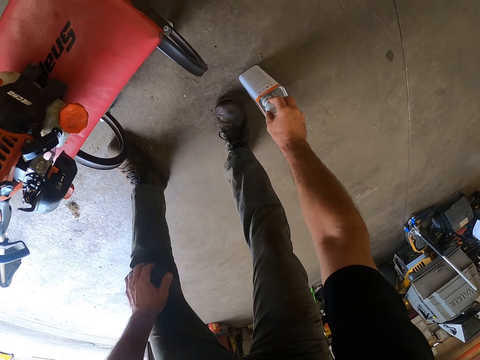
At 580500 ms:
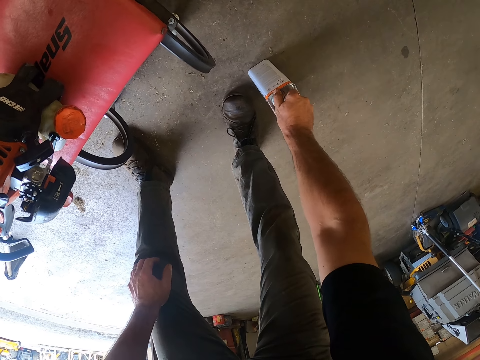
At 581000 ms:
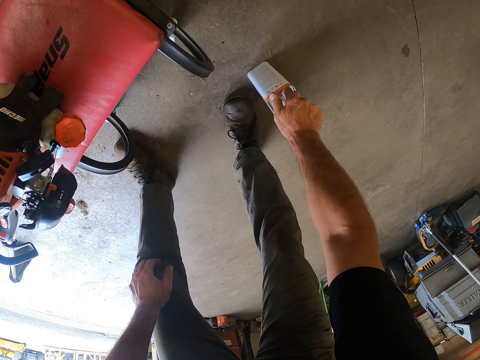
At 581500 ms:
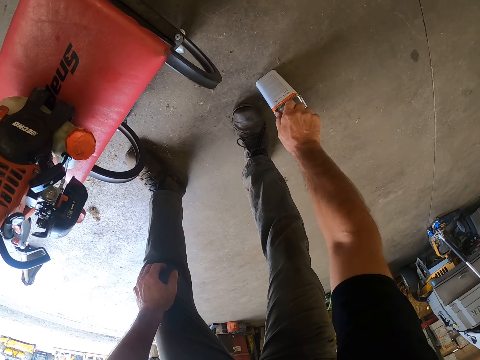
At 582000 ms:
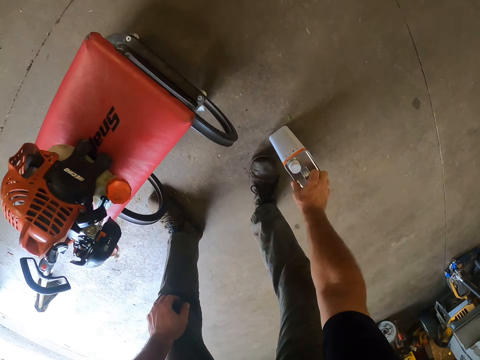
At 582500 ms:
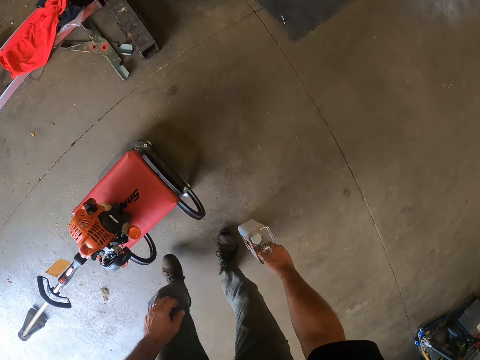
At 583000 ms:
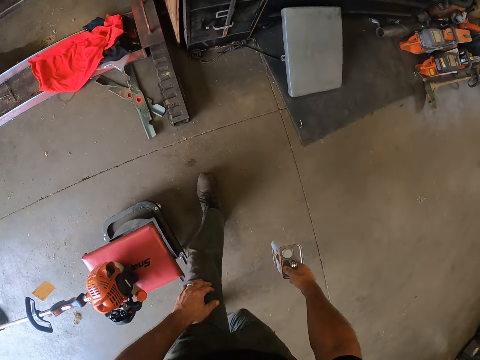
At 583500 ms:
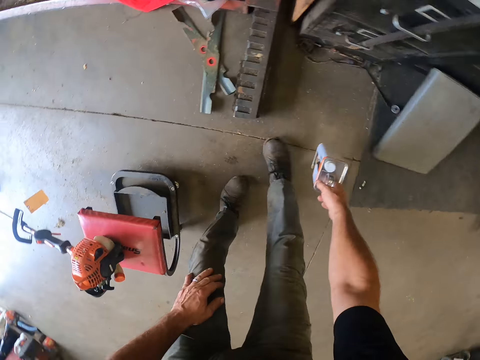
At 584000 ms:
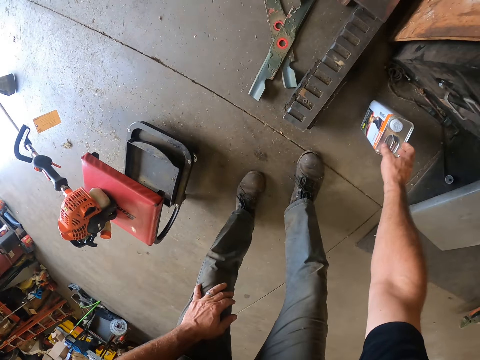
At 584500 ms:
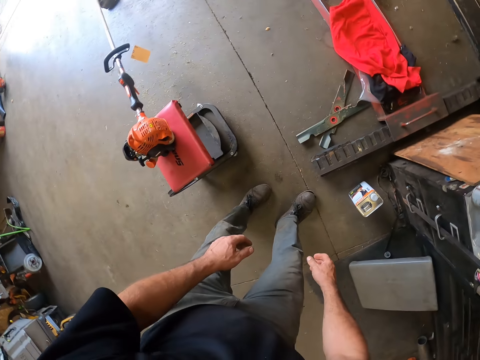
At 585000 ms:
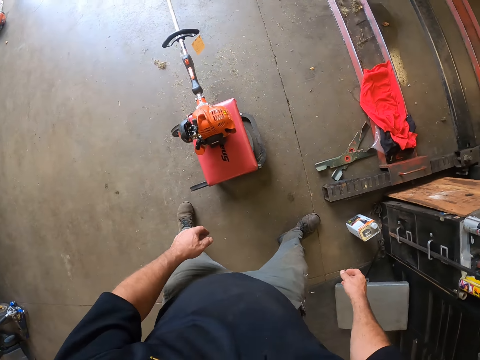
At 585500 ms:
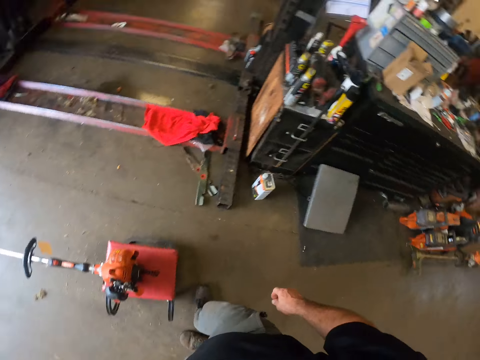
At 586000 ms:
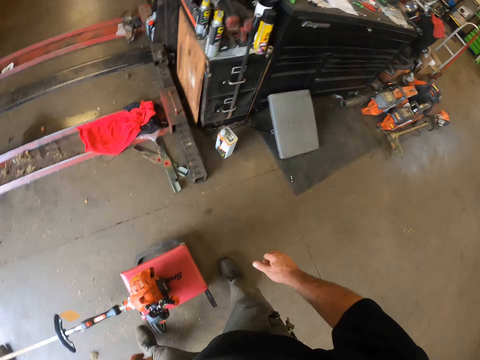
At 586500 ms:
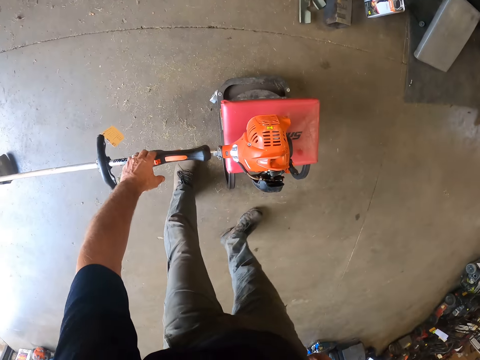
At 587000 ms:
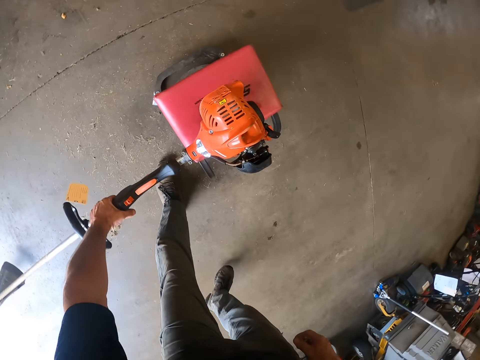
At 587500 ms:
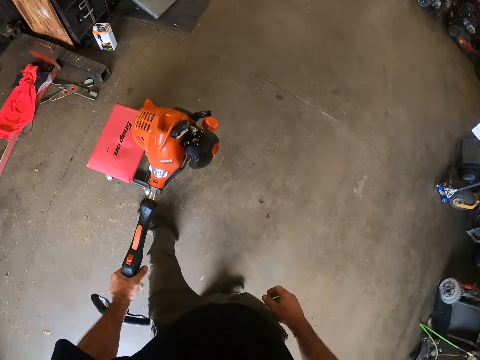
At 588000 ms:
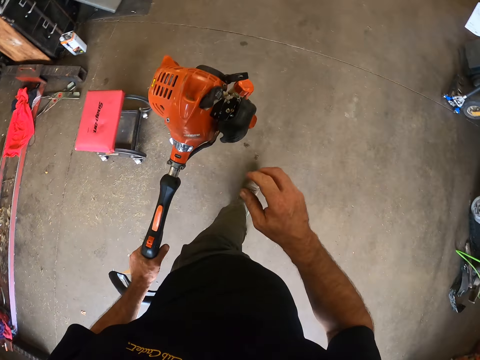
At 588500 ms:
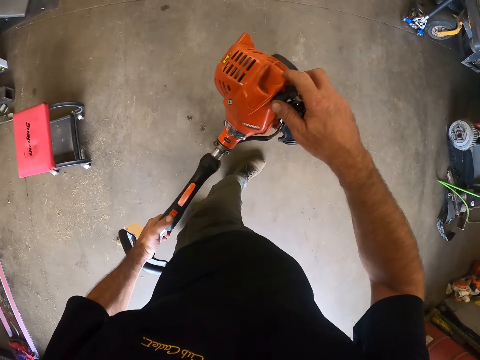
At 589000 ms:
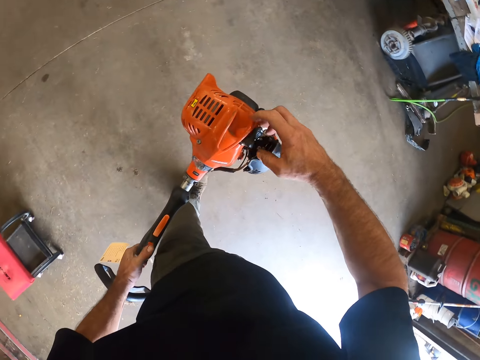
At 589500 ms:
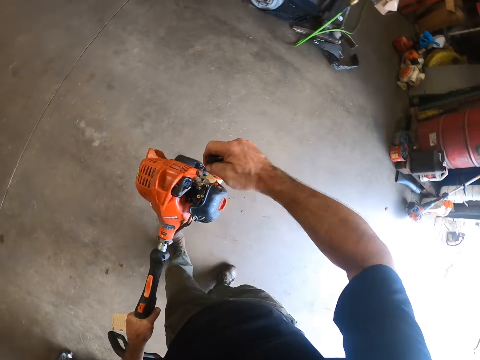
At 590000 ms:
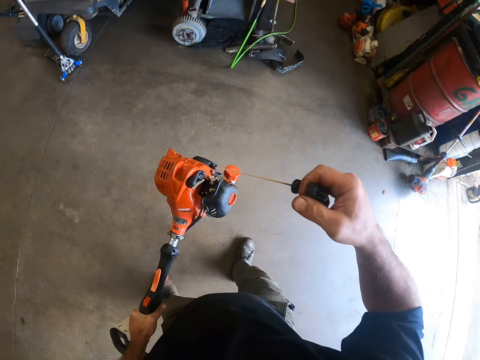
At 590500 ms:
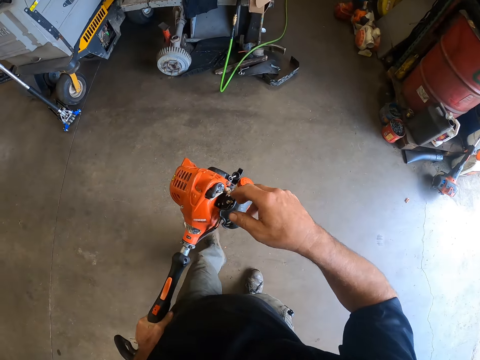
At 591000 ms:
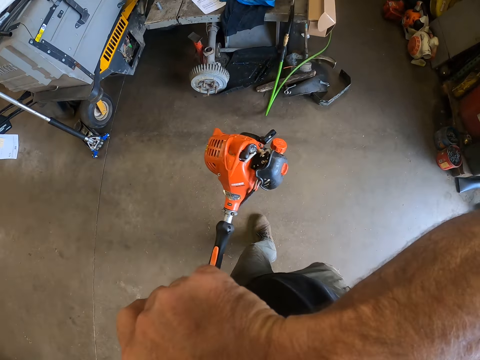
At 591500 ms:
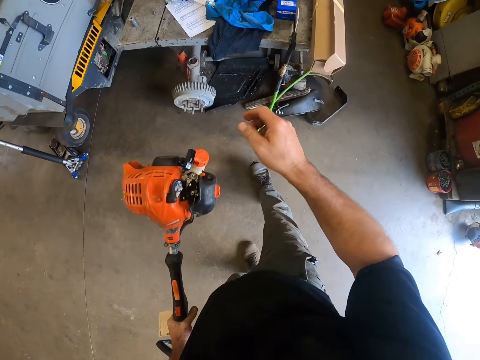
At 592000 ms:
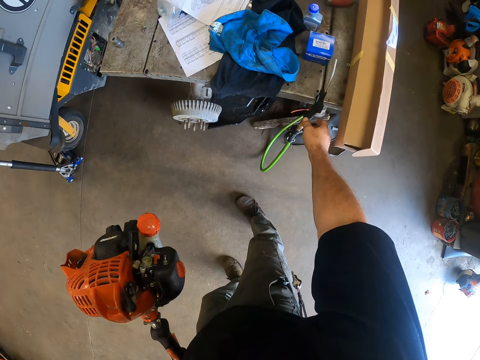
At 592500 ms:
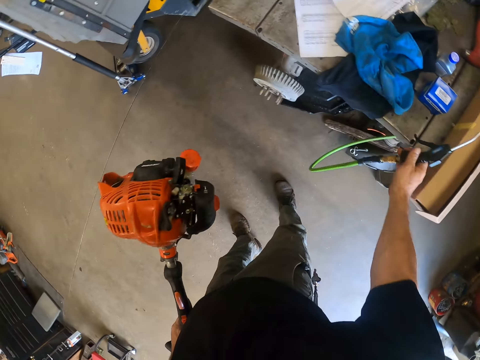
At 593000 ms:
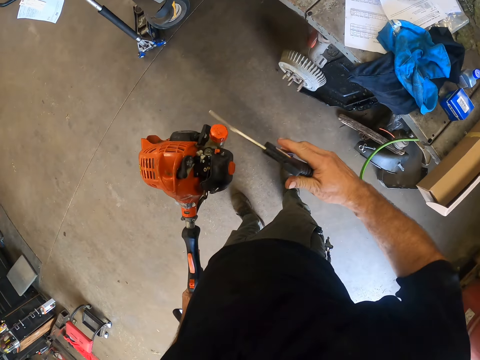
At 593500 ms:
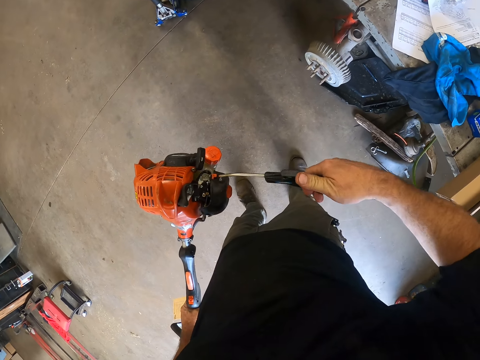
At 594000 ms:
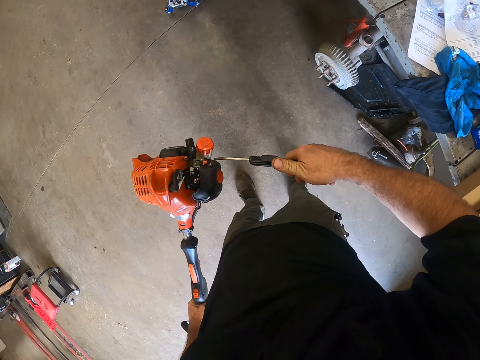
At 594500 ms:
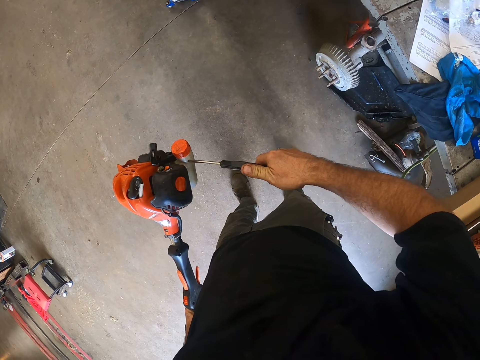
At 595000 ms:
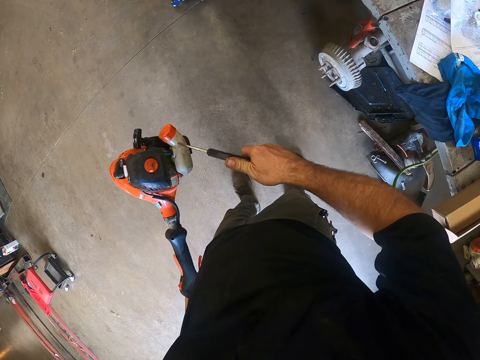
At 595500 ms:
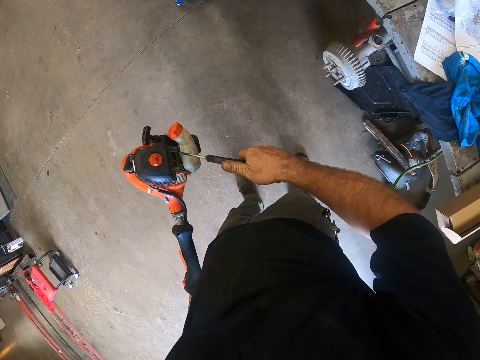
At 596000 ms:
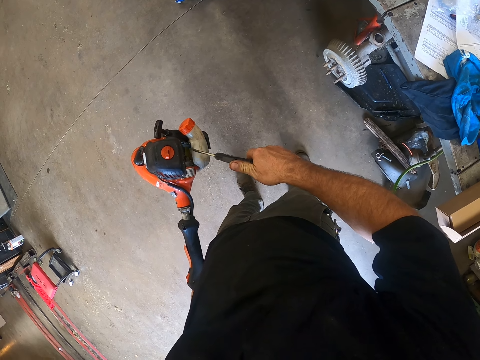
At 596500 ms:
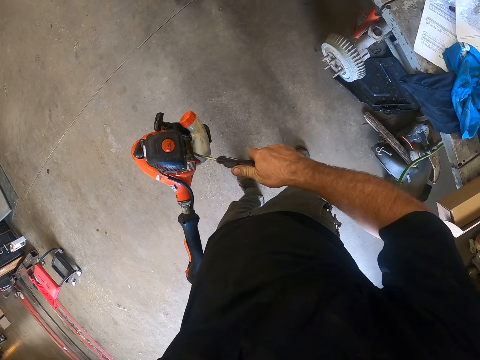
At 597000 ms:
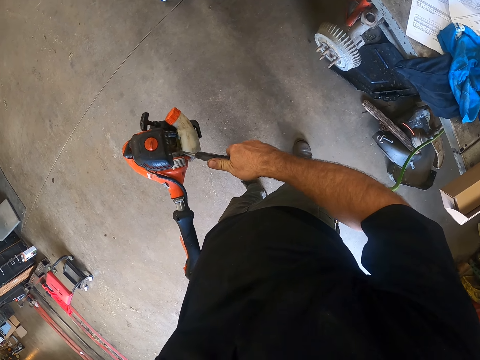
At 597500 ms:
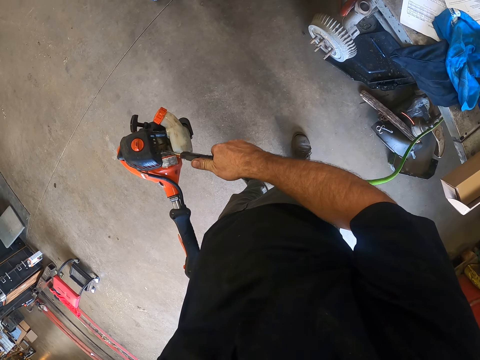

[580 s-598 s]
The camera wearer covers the steel jerry can on the floor with the fuel cap in his right hand. He moves the steel jerry can on the floor aside with his right hand. He picks up the grass trimmer from the stool with his left hand. He pulls a starter handle on the grass trimmer with his right hand. He touches his face with his right hand. He picks up an air blow gun from a table with his right hand. He blows the grass trimmer with the air blow gun in his right hand.

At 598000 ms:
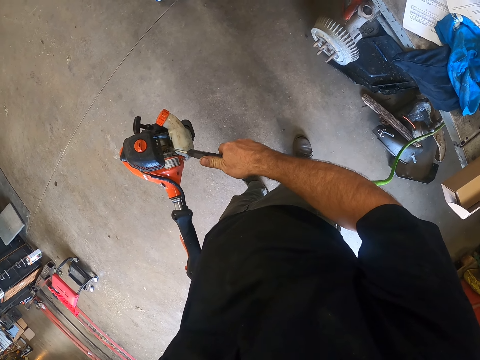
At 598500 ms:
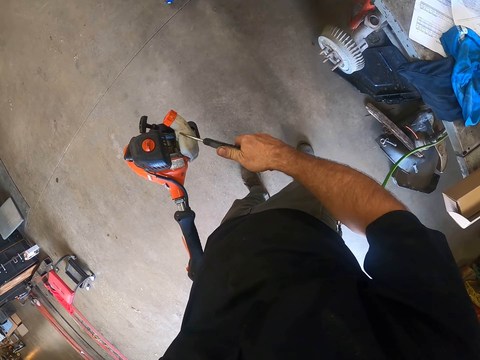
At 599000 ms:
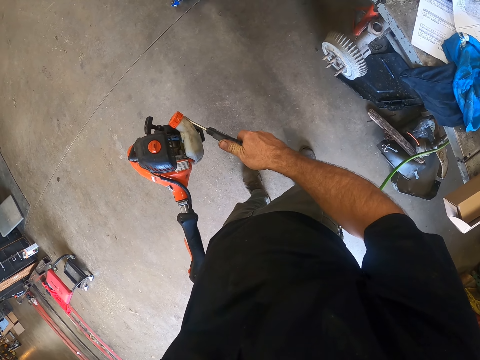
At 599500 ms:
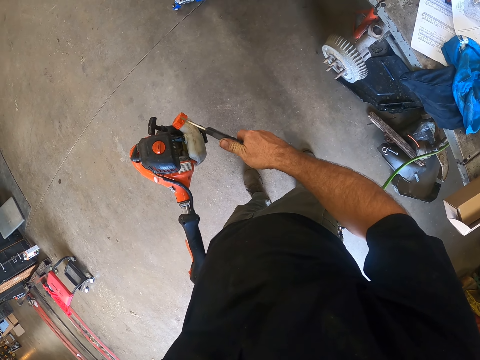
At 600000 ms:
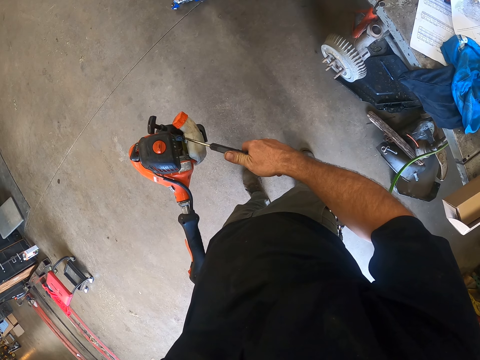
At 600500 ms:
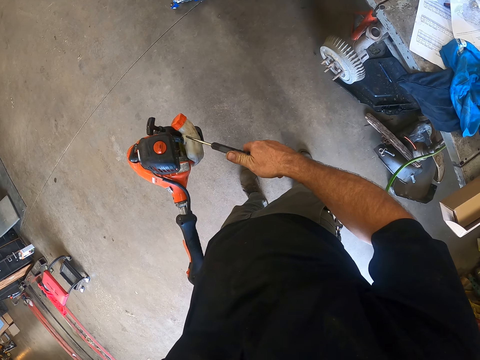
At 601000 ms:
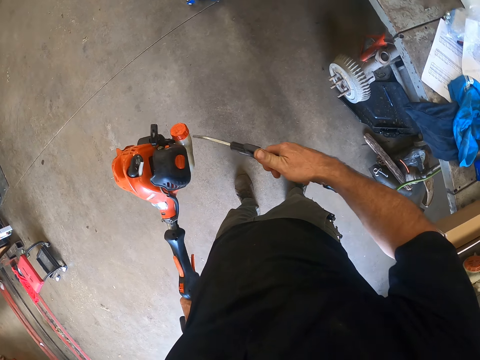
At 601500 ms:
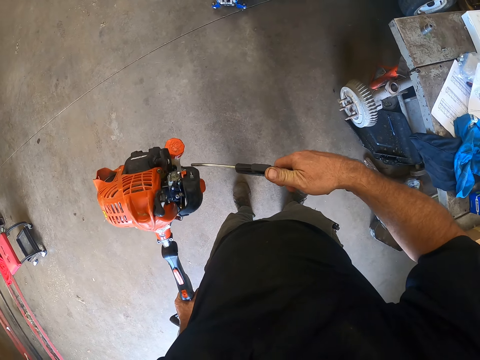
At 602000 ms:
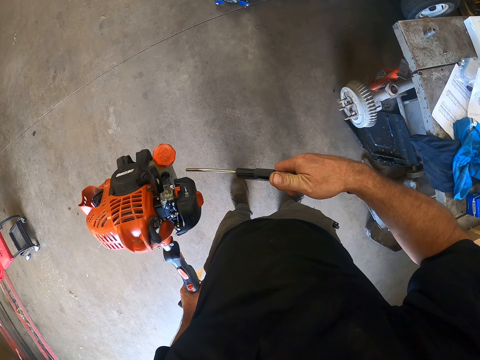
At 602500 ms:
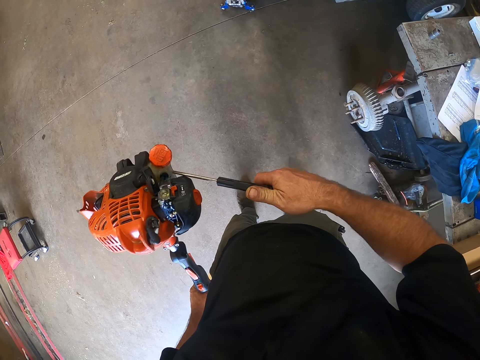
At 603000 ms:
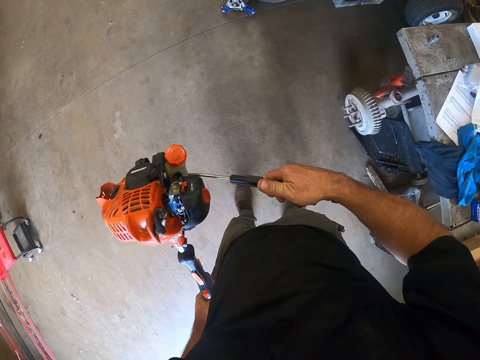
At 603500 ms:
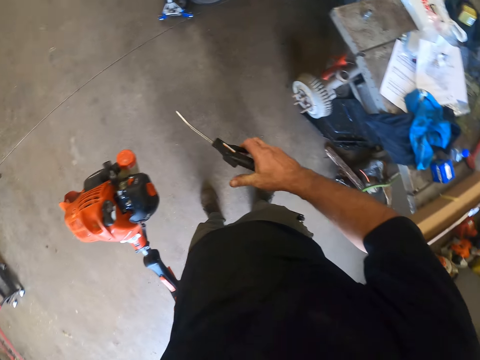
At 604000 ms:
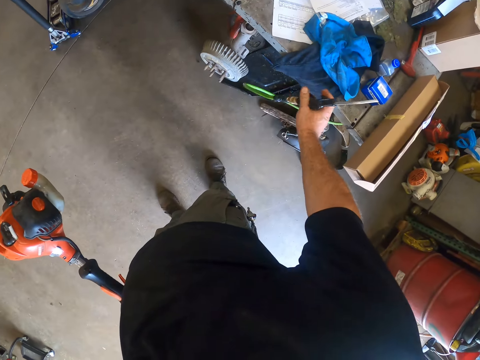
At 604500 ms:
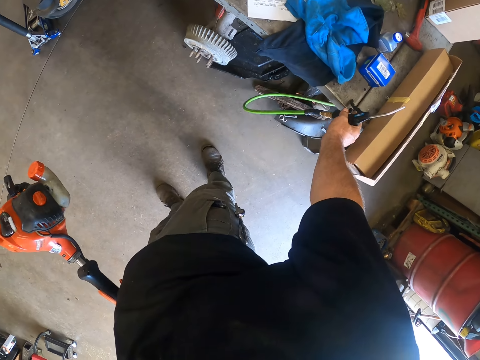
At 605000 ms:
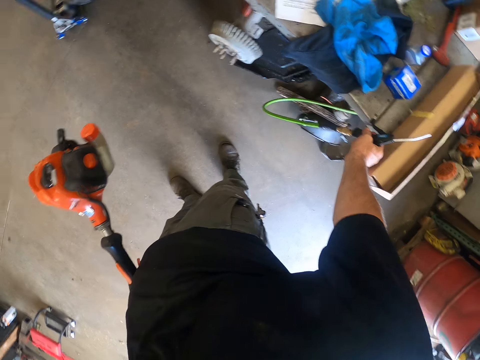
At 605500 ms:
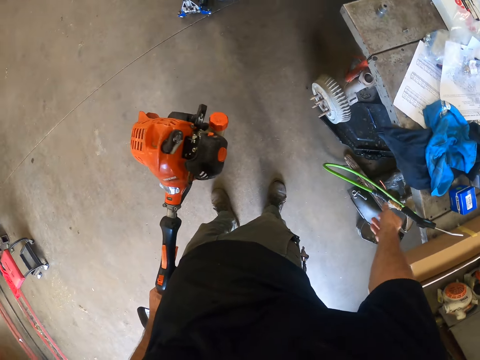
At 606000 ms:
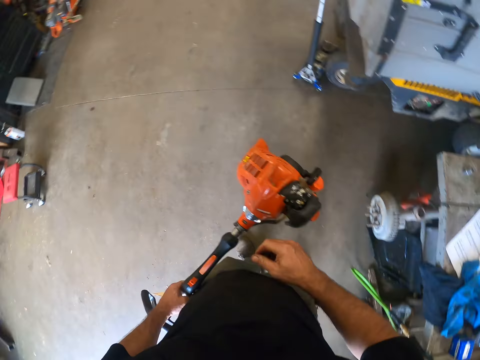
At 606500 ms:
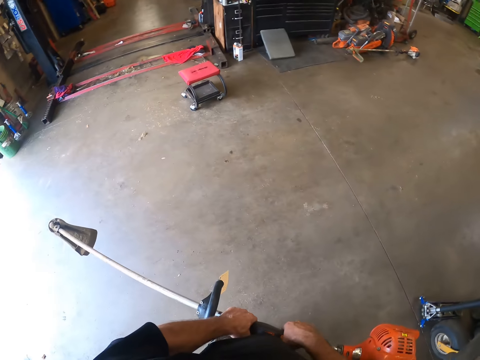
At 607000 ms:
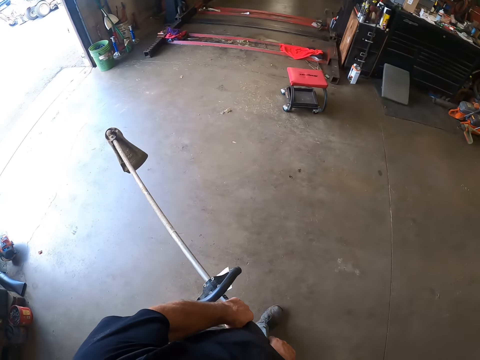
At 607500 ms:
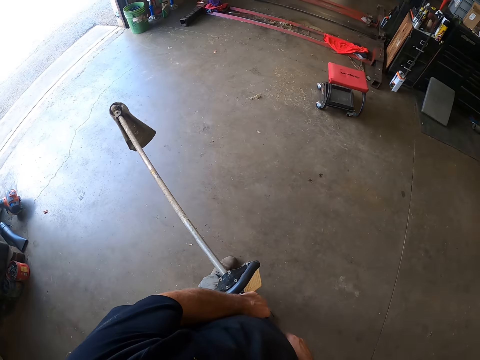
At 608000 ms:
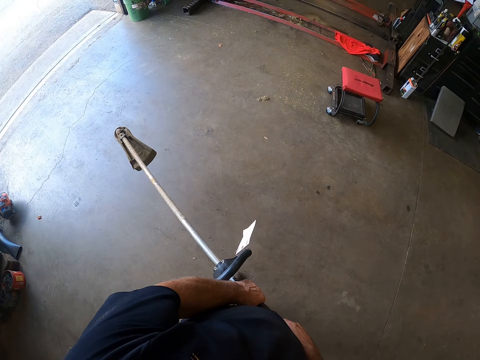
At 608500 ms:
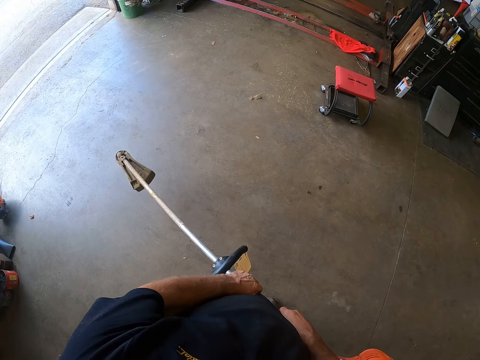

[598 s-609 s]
The camera wearer places the air blow gun on the table with his right hand. He holds the grass trimmer with both of his hands. He moves forward.
